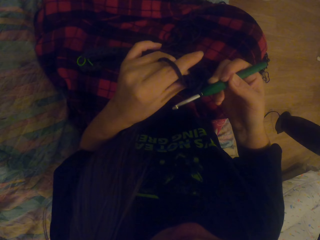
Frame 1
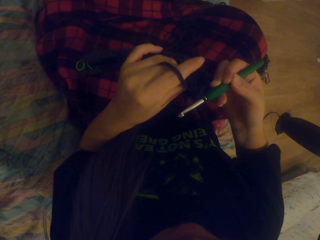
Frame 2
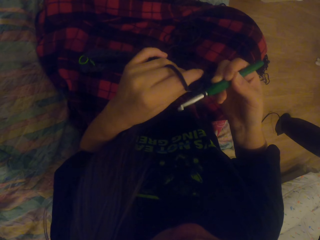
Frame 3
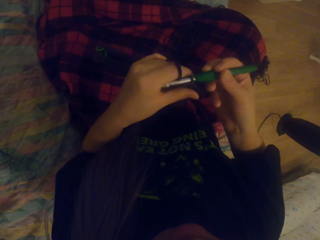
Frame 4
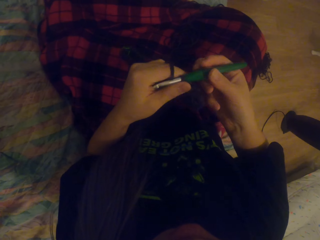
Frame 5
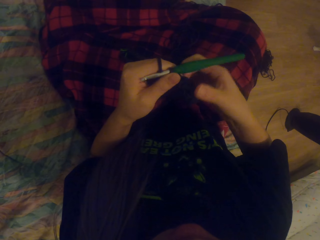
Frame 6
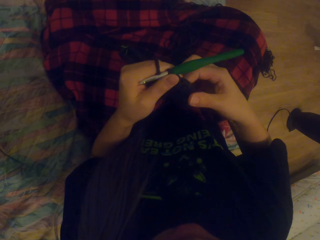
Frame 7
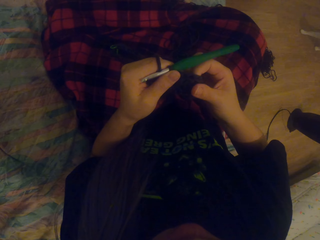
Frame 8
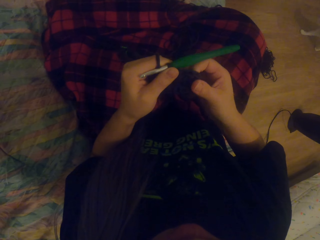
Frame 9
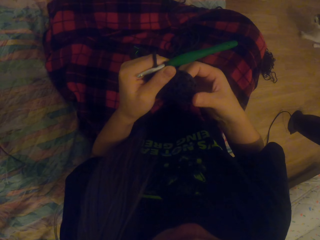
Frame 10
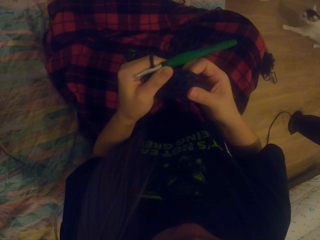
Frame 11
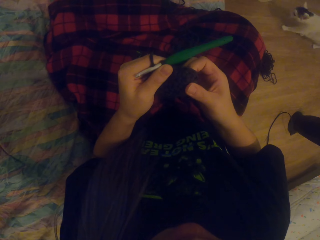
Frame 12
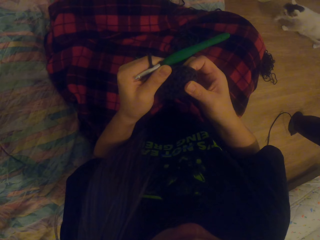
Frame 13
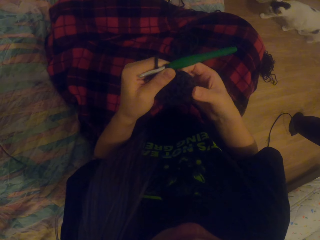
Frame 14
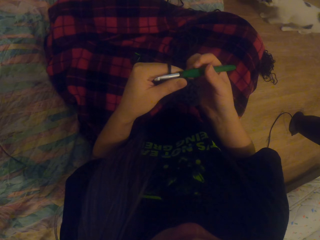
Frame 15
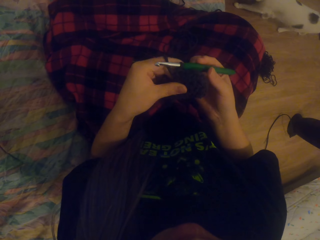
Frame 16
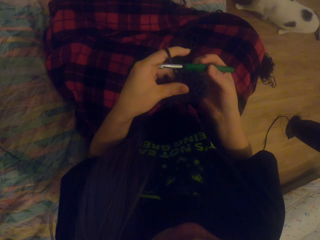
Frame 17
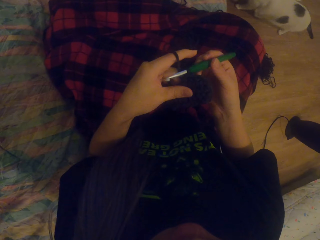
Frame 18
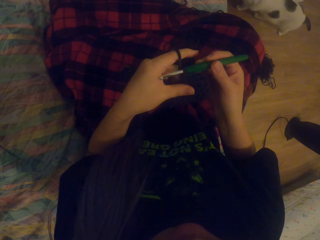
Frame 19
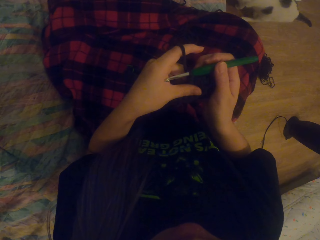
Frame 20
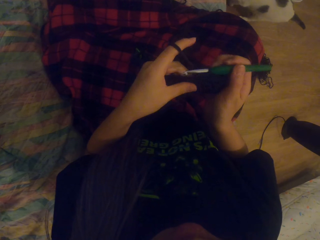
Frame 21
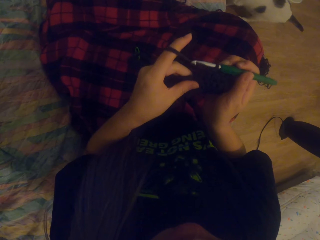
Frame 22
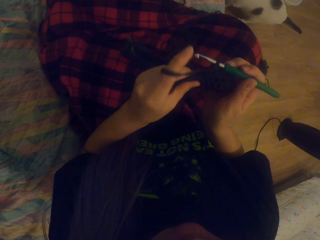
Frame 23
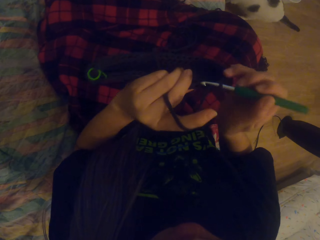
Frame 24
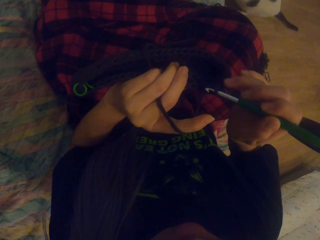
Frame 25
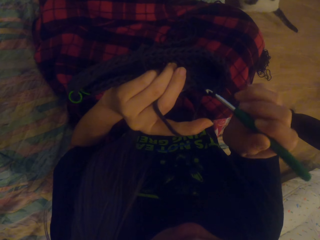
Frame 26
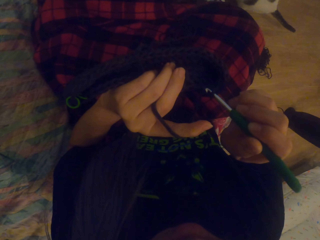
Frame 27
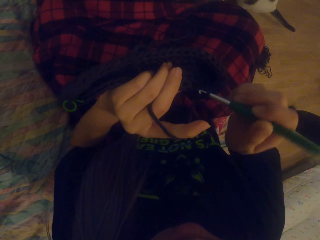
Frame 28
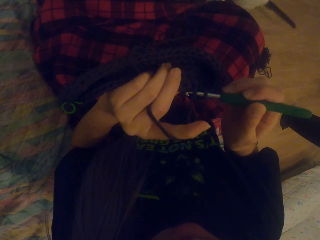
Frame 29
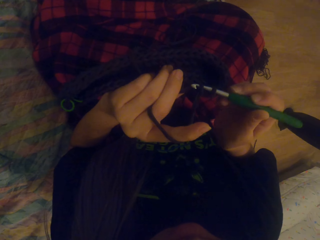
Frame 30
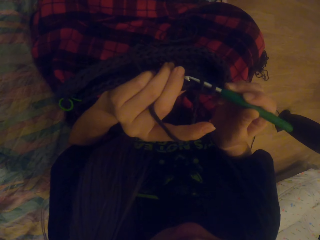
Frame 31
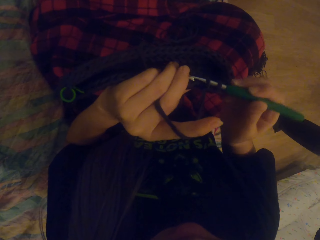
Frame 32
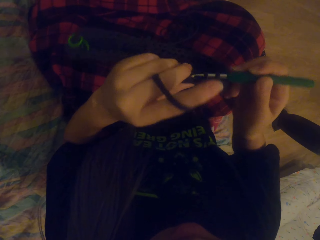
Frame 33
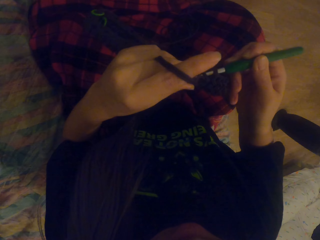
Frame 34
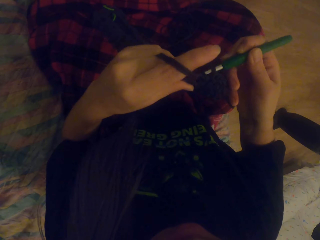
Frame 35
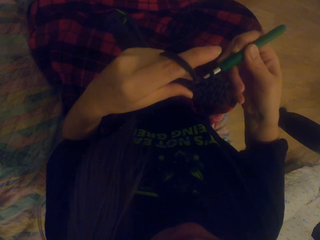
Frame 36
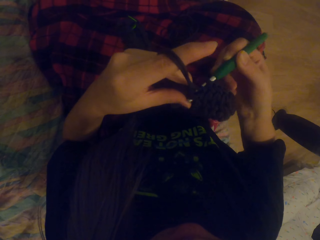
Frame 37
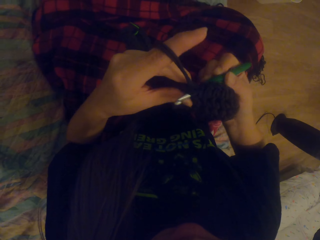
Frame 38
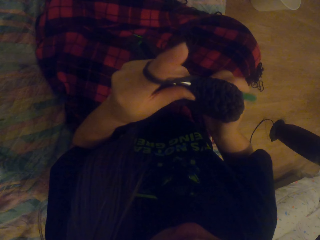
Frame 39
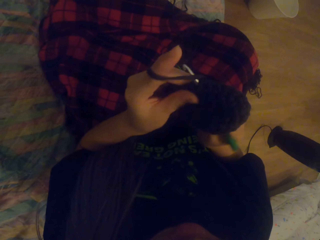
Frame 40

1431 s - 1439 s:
The camera wearer pulls the garment. They crochet the garment using a yarn and a hook.

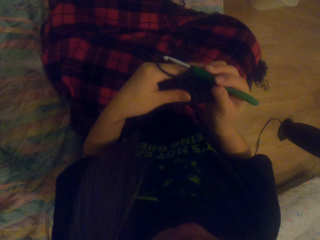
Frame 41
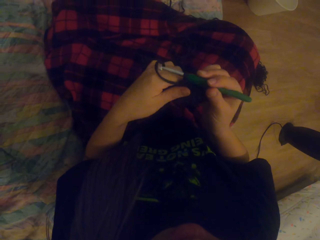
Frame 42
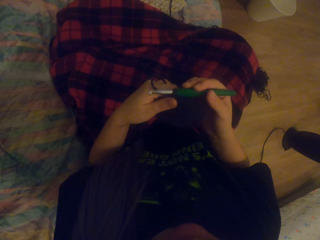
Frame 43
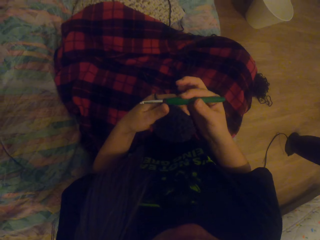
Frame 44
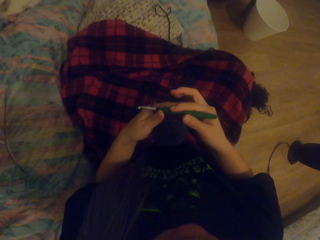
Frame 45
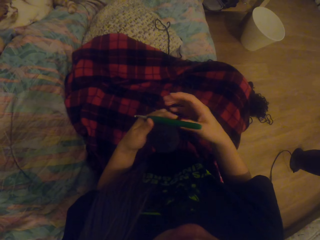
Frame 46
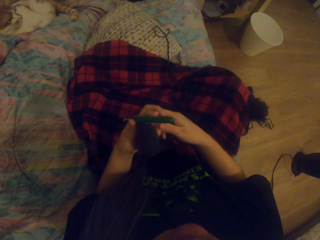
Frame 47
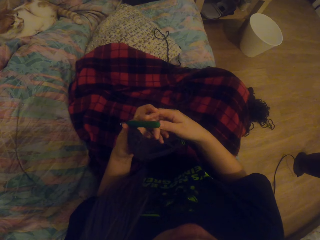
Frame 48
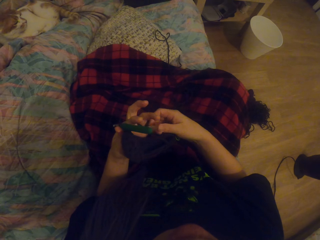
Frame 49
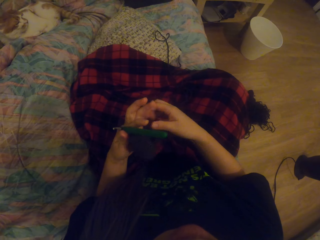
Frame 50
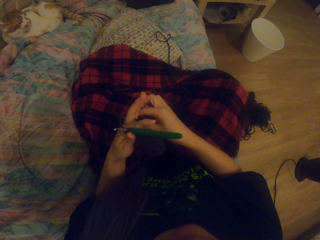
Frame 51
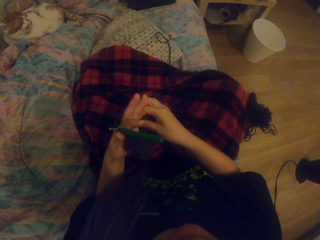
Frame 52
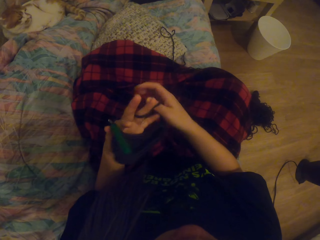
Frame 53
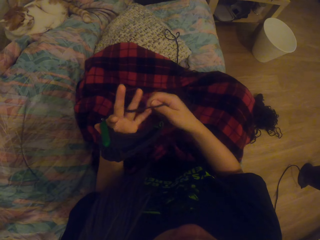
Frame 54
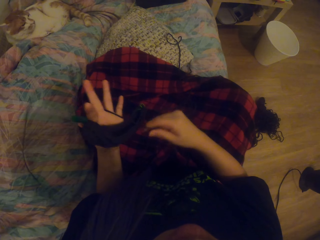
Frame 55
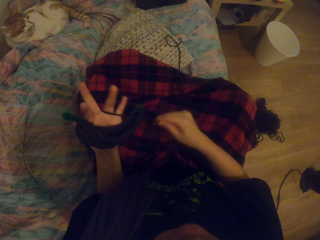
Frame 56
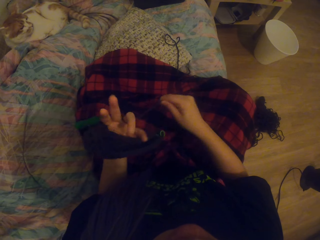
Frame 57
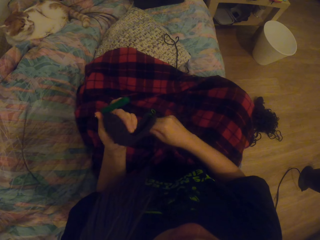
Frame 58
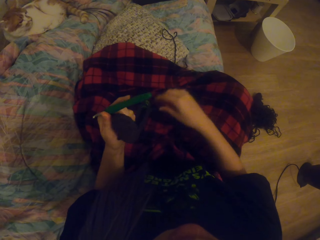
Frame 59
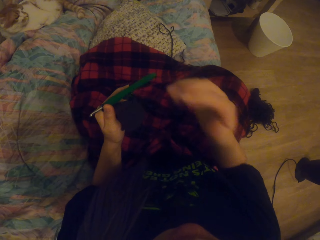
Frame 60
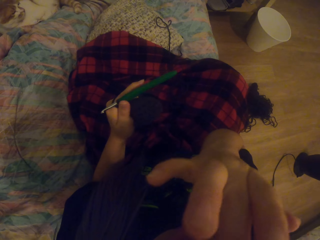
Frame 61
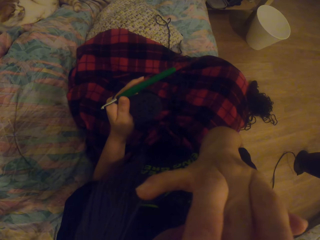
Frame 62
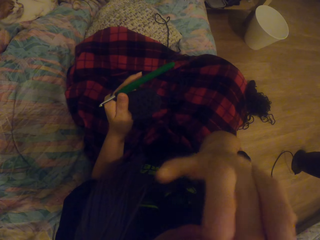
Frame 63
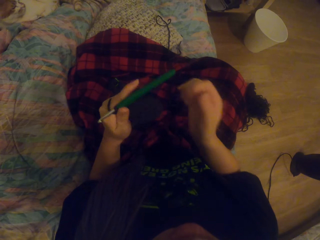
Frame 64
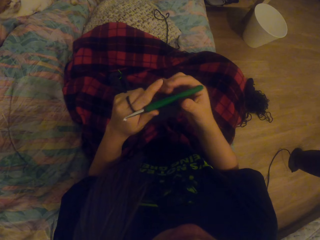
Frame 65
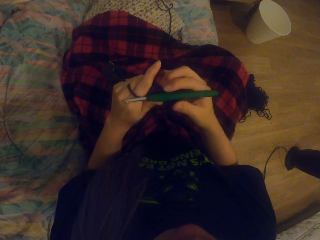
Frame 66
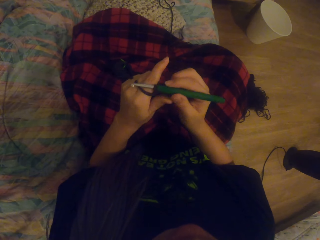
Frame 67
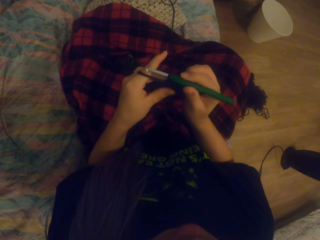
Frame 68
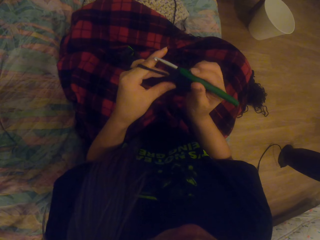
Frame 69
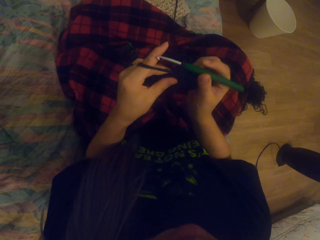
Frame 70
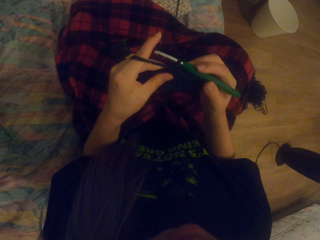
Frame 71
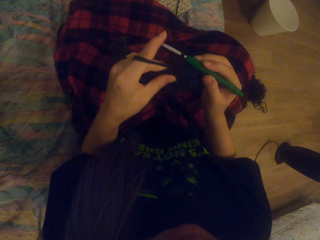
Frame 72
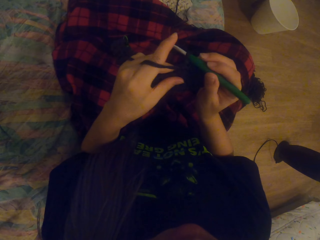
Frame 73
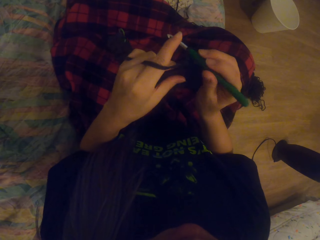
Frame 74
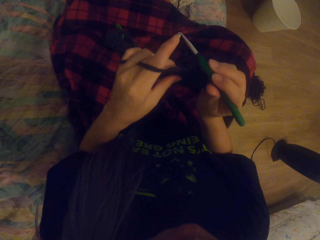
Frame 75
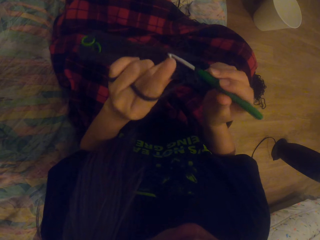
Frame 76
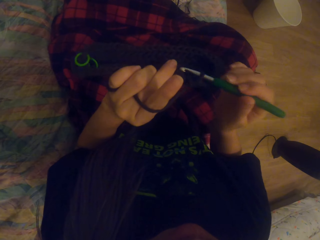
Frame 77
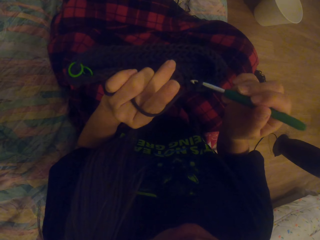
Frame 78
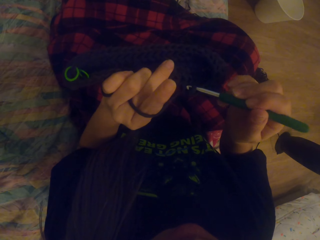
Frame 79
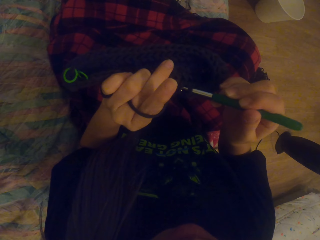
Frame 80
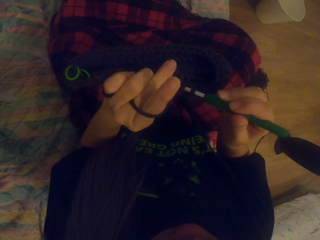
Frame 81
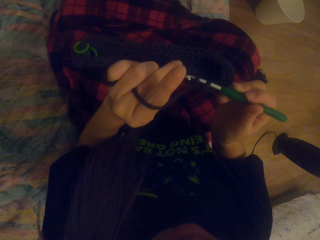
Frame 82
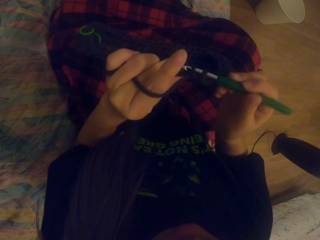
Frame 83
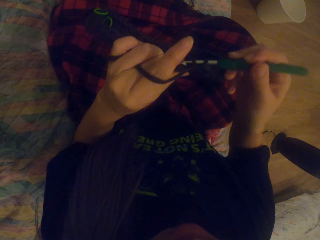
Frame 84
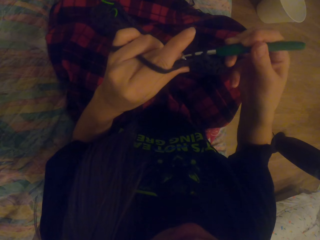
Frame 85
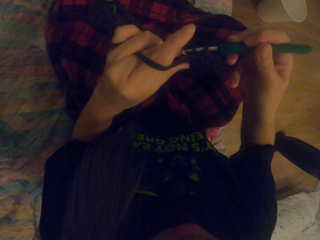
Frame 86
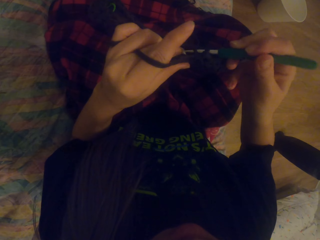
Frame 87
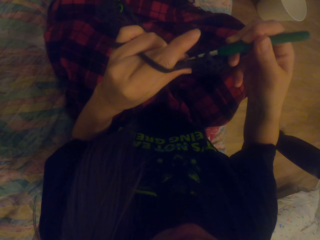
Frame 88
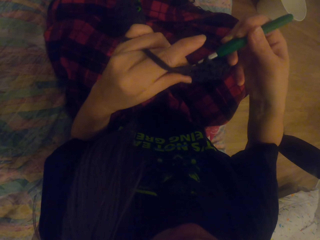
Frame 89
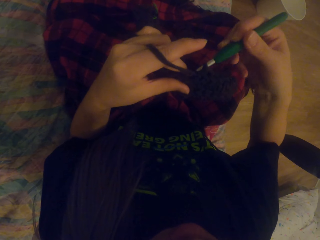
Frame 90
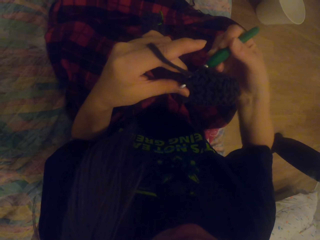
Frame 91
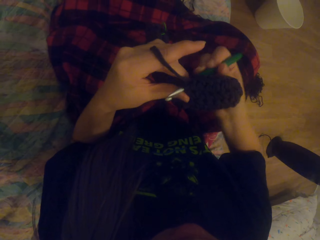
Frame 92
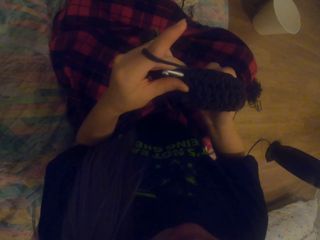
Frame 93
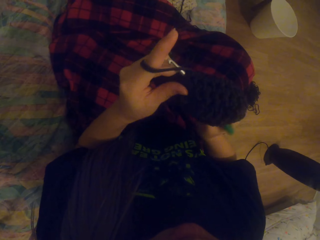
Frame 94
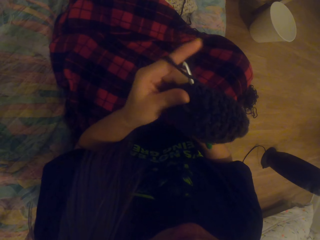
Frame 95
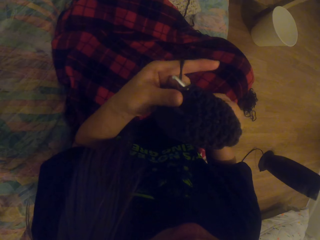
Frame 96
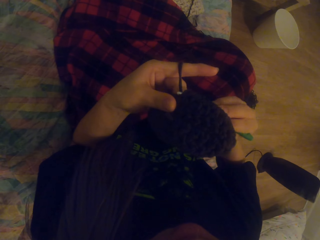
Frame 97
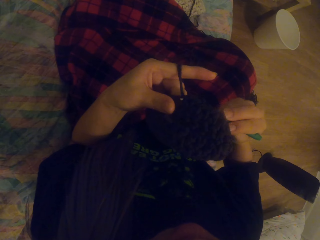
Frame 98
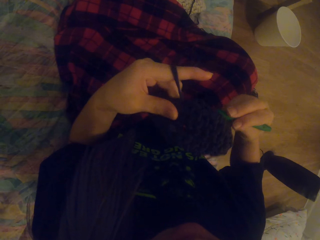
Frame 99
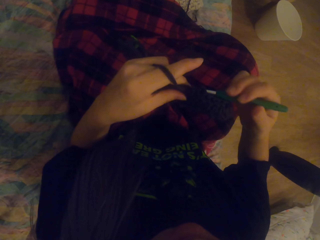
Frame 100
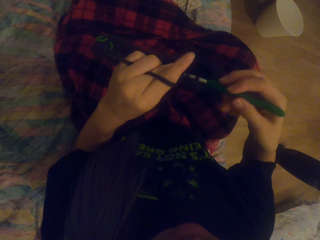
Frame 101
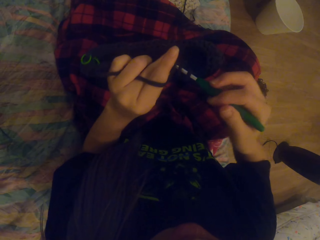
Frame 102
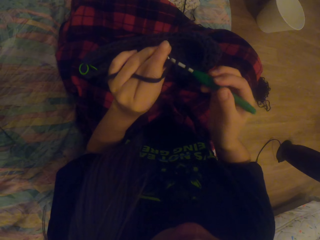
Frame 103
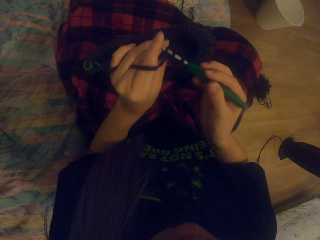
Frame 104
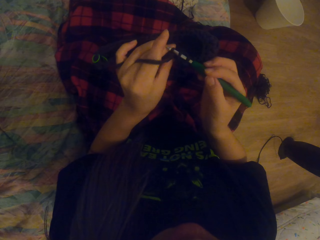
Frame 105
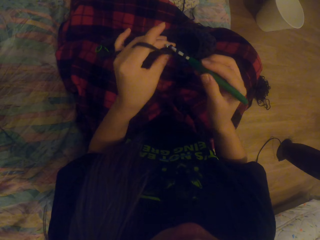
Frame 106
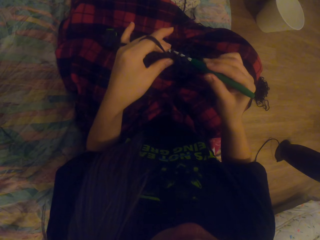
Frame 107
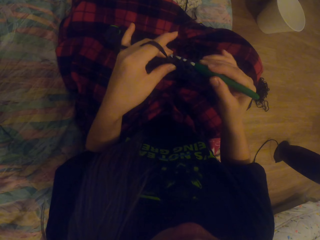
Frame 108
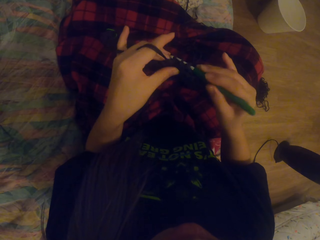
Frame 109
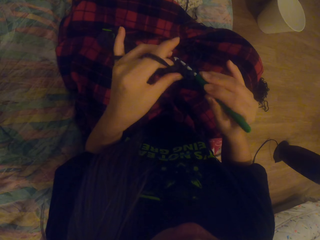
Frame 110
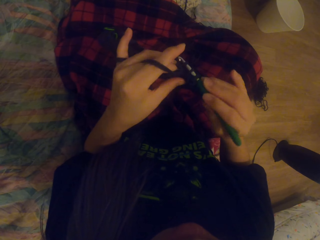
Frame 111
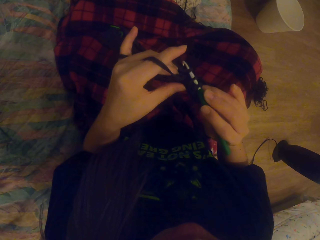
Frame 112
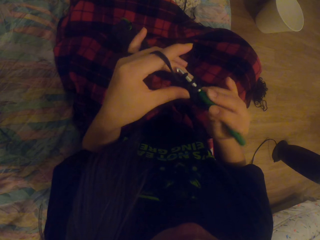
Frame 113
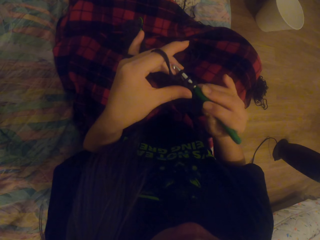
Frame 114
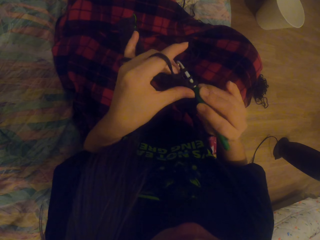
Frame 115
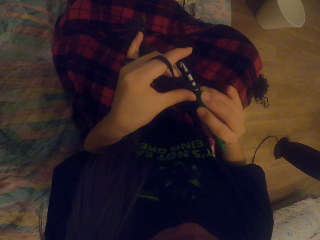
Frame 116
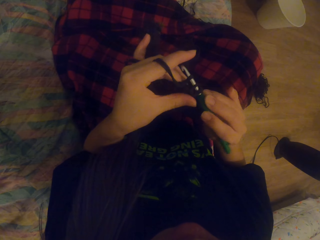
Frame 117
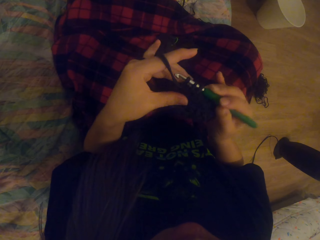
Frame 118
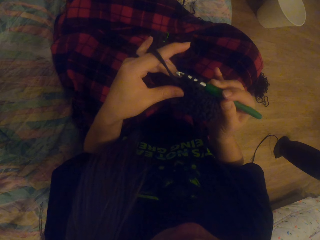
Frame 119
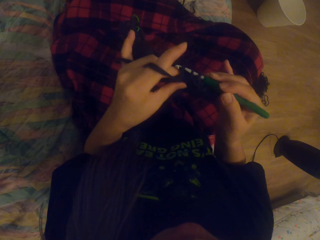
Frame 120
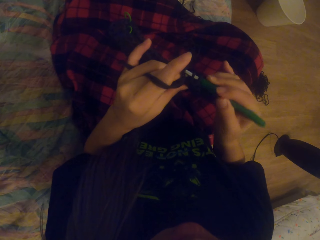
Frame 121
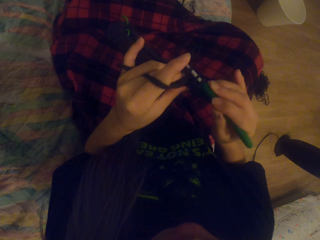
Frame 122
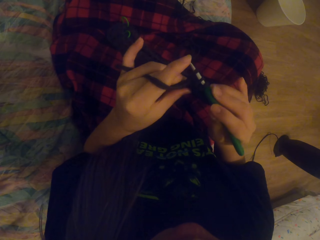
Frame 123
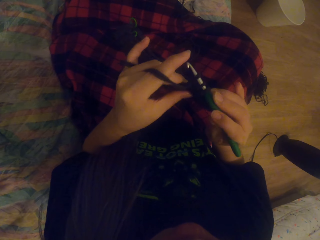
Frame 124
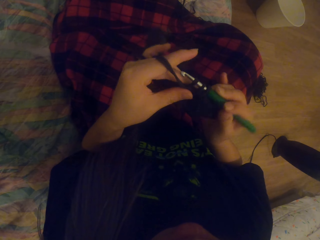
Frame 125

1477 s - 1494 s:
The camera wearer wraps the yarn around her fingers. She scratches her face with her finger. She holds the crochet hook. She crochets a garment using the yarn and the hook.
